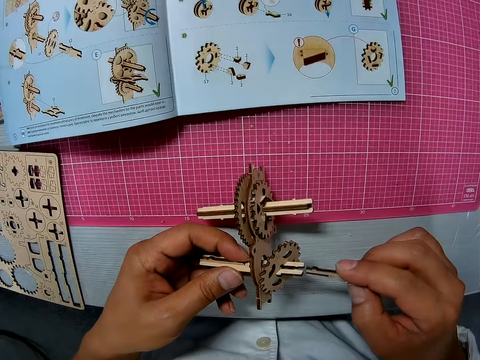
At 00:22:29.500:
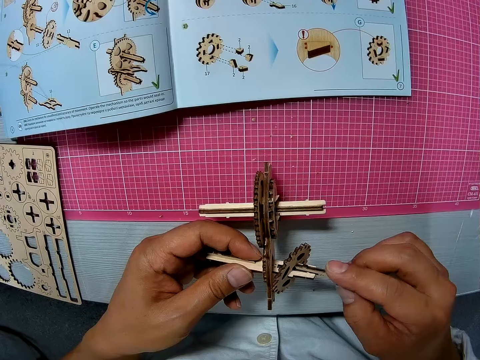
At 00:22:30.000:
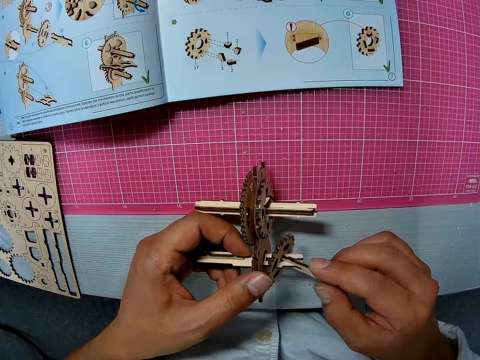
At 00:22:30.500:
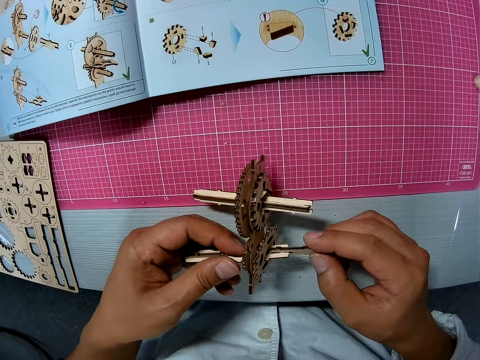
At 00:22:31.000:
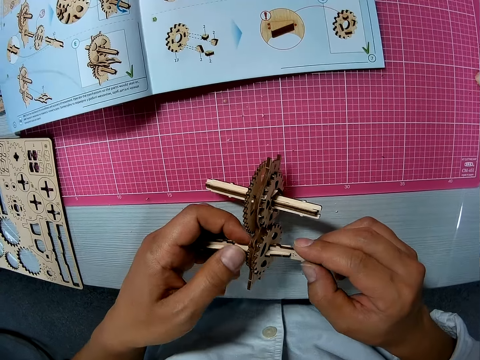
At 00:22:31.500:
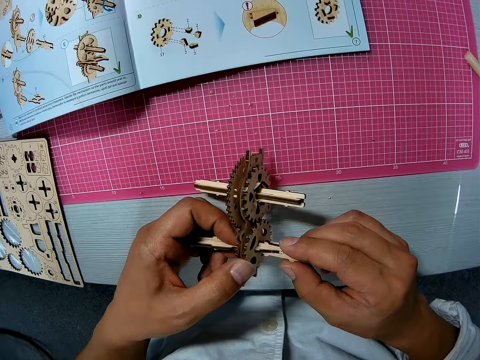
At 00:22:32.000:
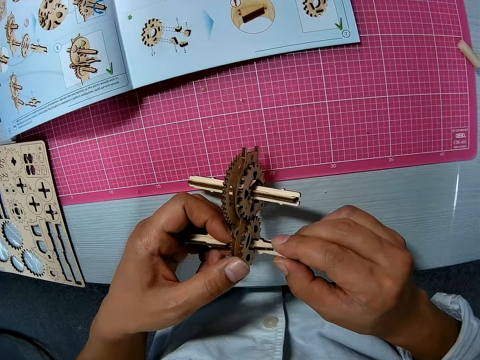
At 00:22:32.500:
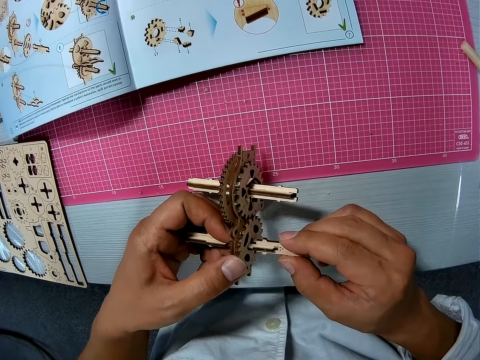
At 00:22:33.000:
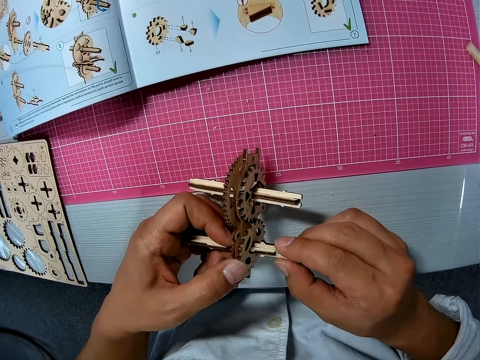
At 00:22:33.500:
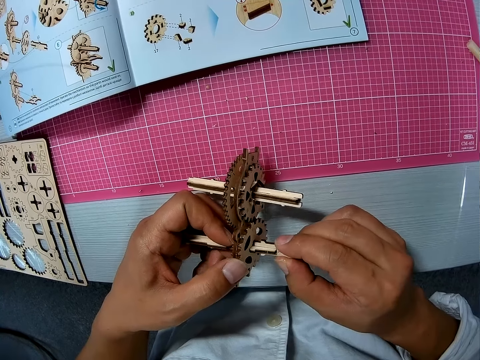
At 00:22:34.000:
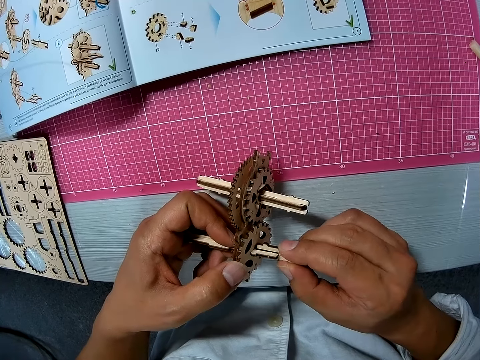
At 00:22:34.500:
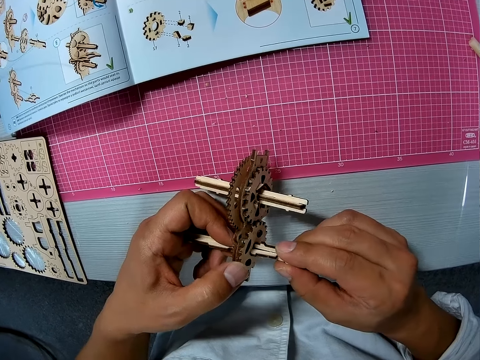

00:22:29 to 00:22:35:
The camera wearer picks a wood craft from the table. They attach the piece to the model.

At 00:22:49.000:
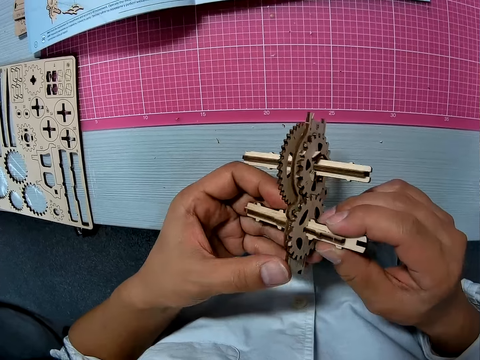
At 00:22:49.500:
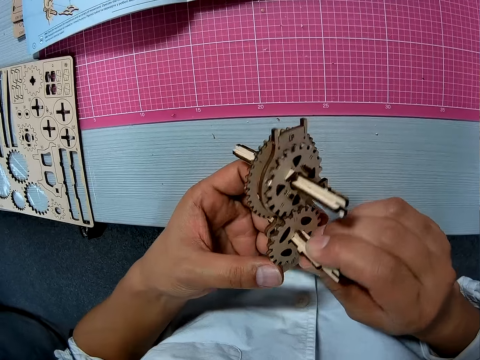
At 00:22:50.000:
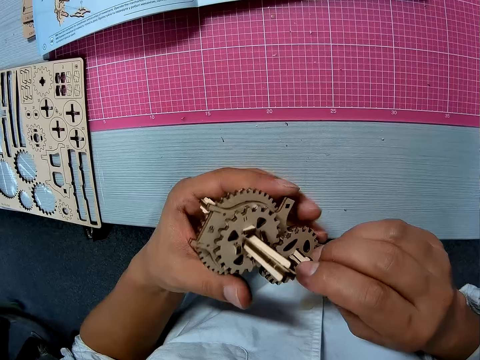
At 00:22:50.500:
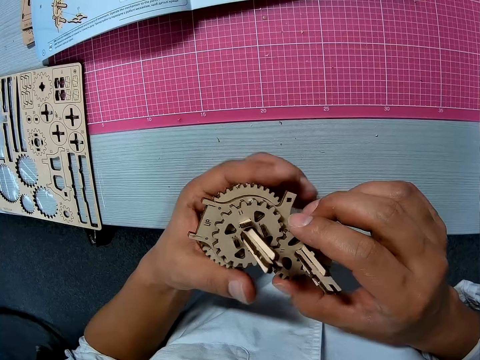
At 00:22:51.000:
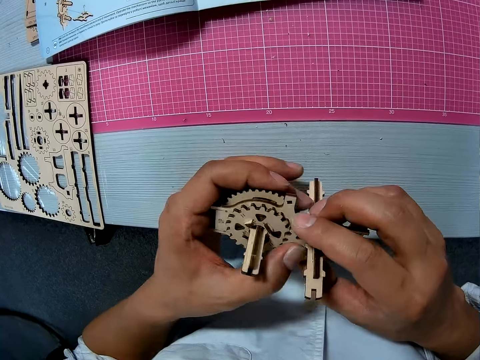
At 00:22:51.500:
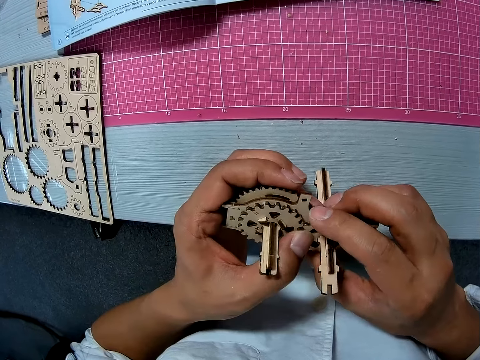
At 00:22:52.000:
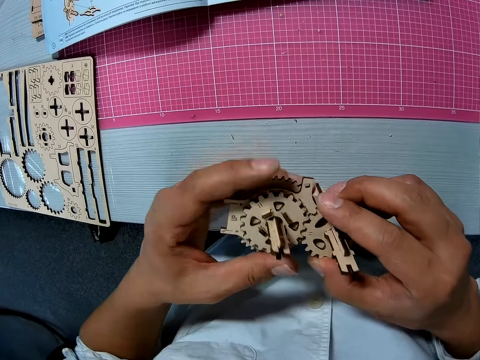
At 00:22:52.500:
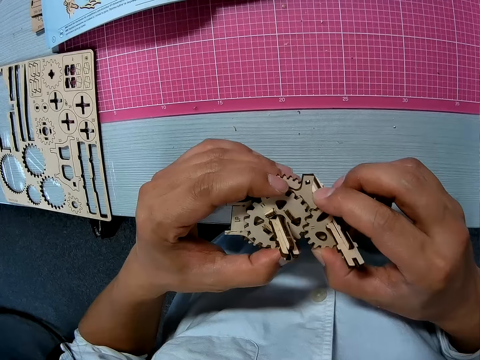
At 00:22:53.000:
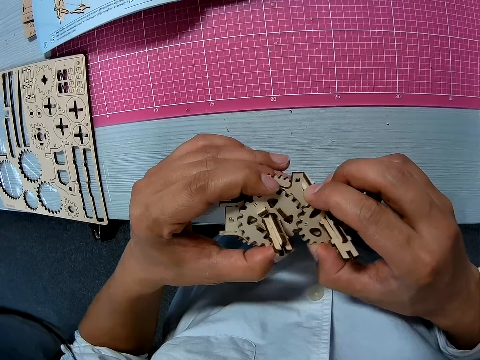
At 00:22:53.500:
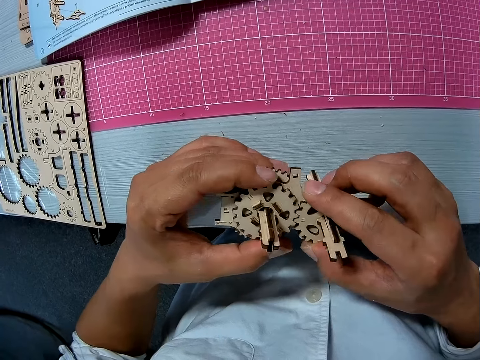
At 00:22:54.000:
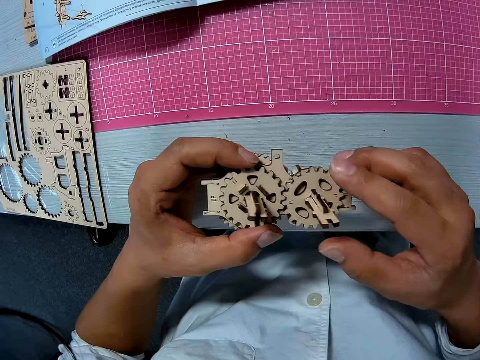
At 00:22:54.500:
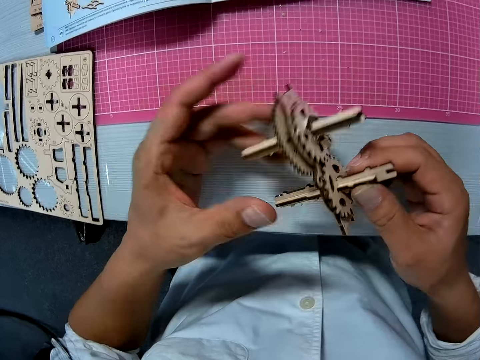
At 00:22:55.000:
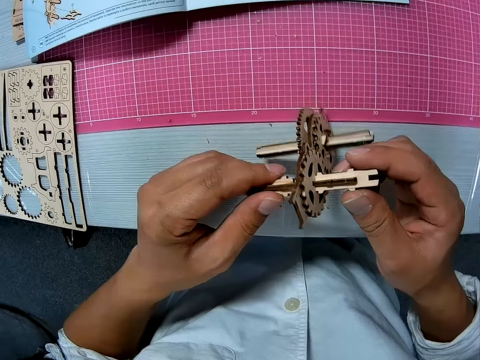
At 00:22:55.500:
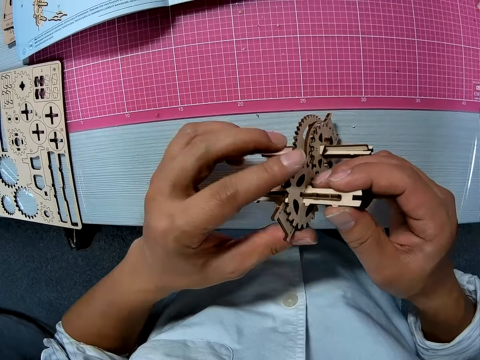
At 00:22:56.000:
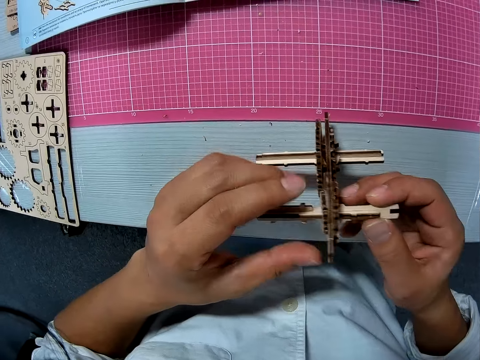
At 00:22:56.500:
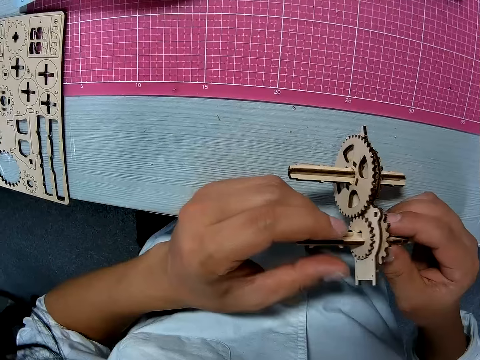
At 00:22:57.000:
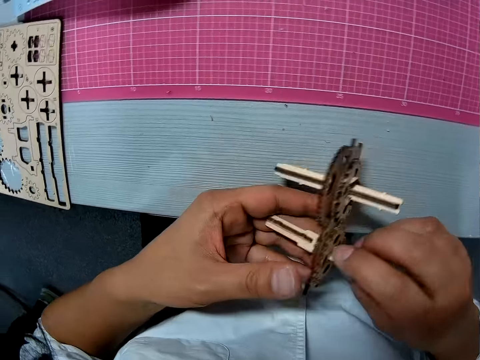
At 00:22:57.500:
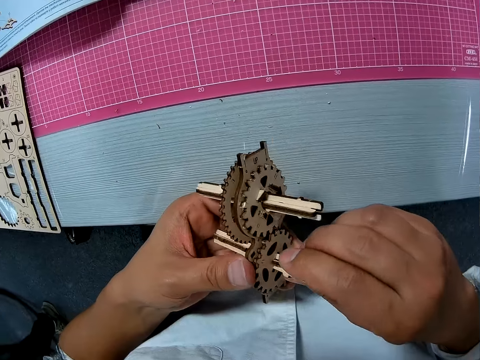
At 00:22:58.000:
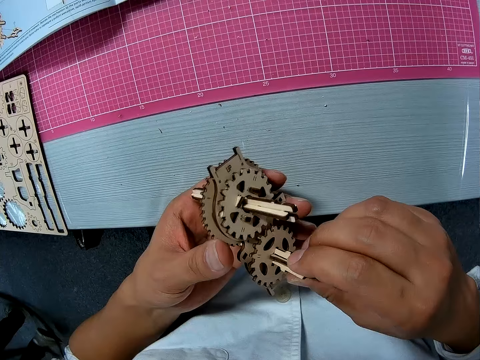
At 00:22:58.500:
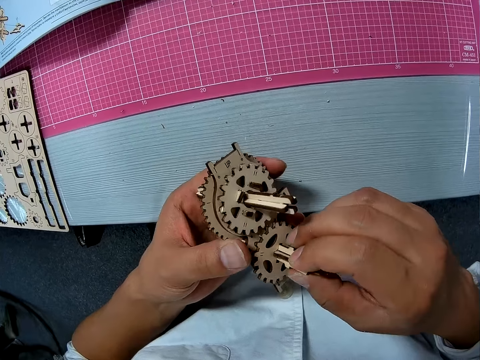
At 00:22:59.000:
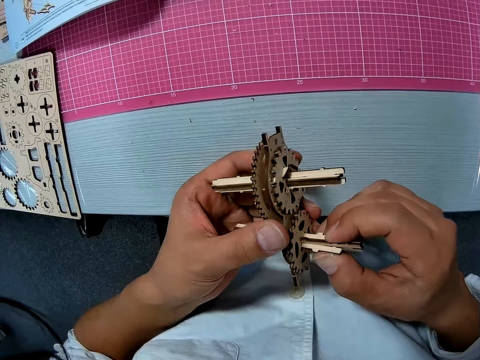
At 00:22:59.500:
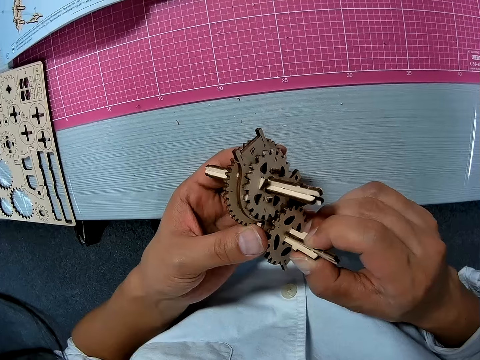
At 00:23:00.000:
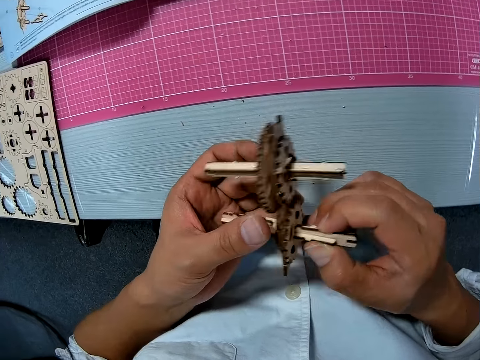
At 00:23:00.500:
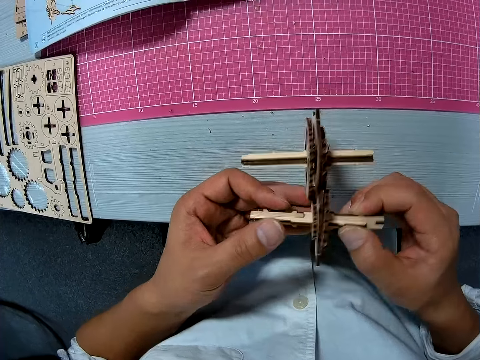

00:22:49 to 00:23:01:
The camera wearer adjusts the pieces on the mechanical model.

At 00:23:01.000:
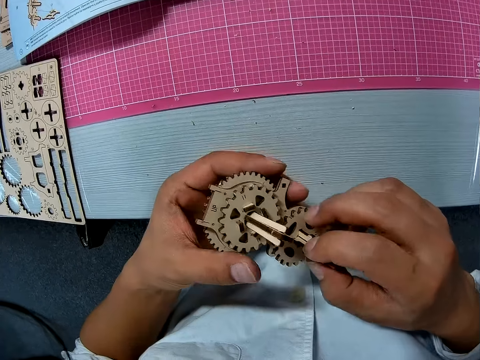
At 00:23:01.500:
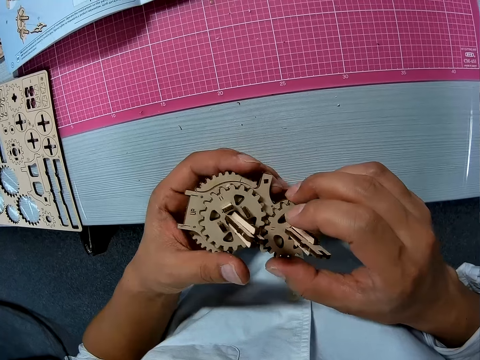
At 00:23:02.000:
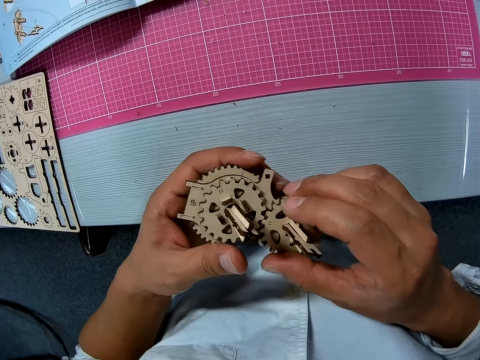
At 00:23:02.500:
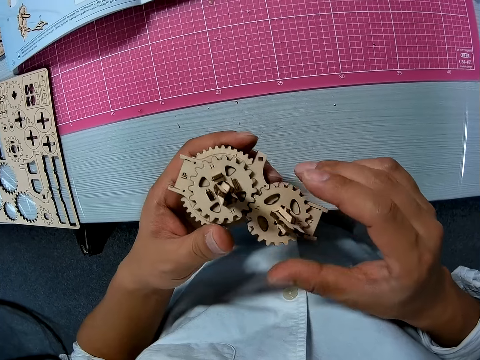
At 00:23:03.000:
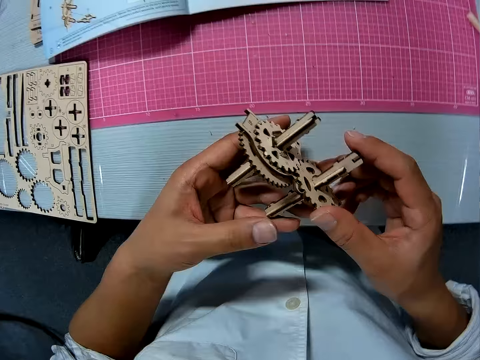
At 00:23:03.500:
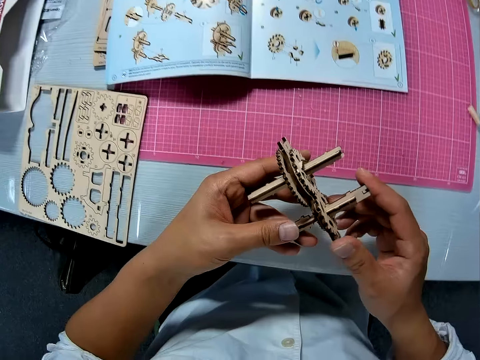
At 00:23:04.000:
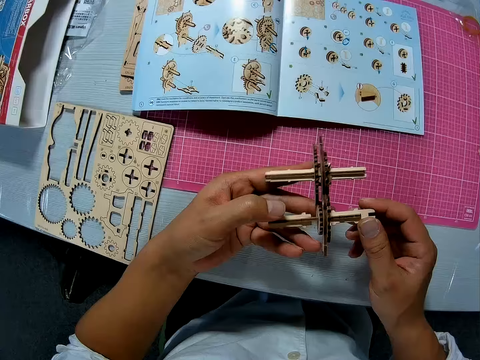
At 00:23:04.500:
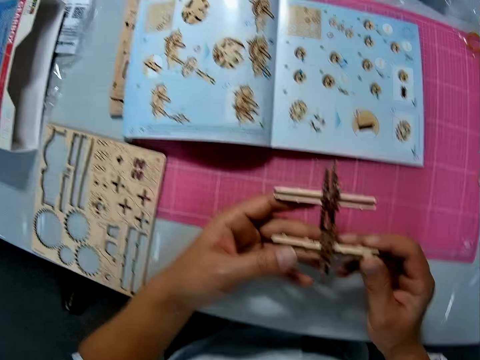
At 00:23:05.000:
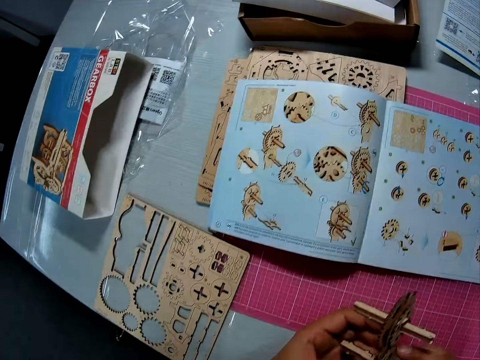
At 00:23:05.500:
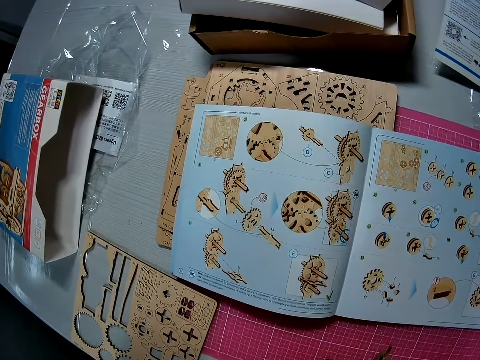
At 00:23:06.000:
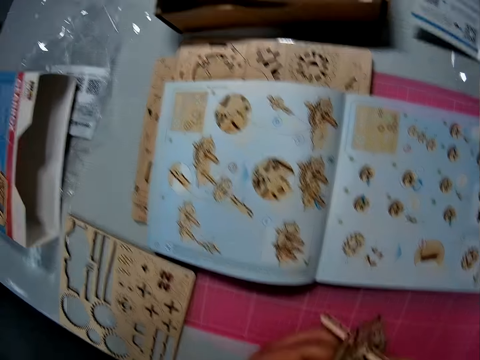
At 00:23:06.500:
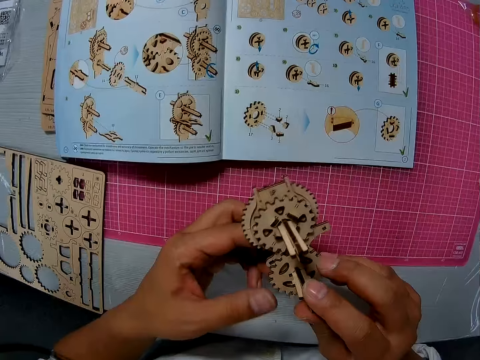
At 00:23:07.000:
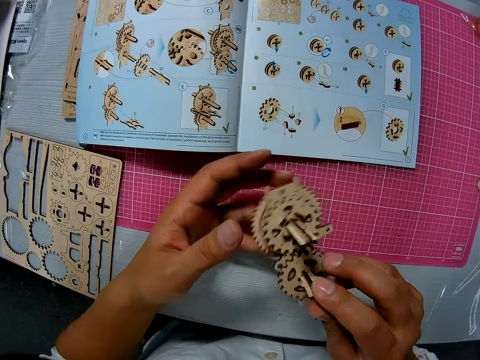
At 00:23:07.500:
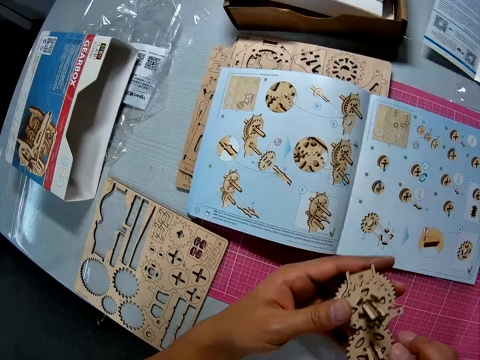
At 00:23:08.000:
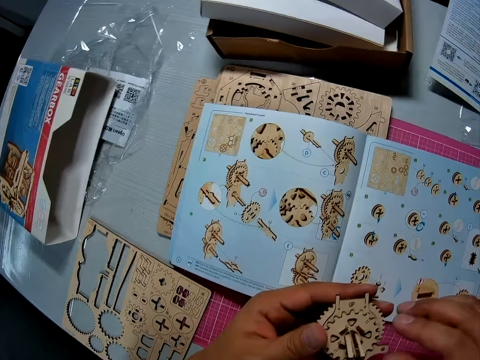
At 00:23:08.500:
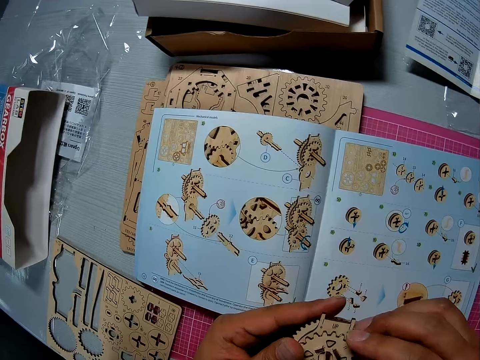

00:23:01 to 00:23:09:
The camera wearer looks at a manual on a table. They adjust the pieces on the mechanical model. They look at the manual on the table.
